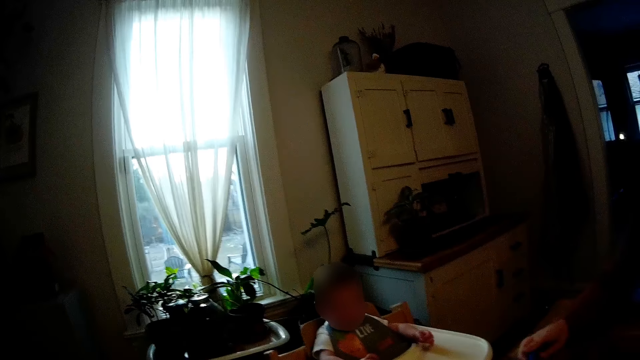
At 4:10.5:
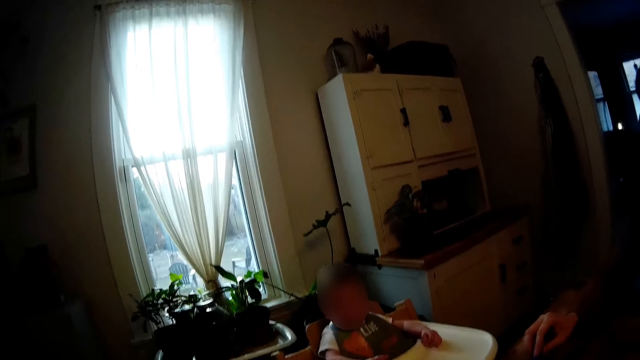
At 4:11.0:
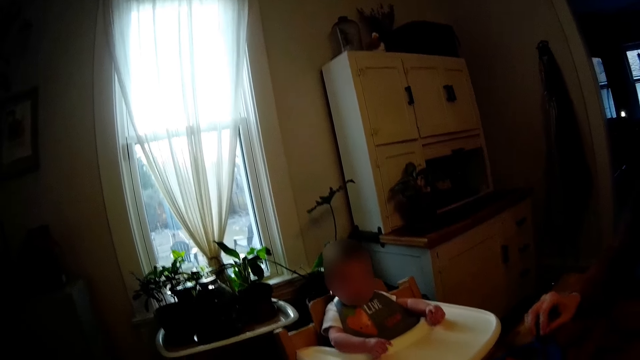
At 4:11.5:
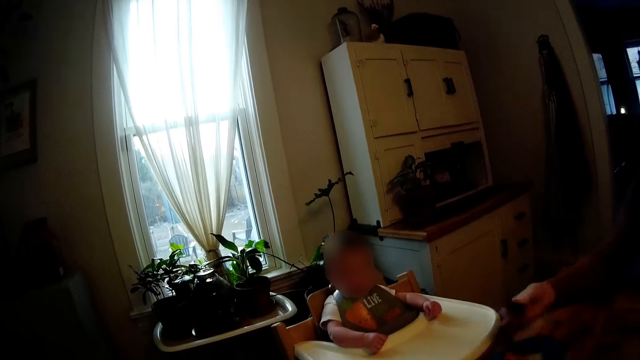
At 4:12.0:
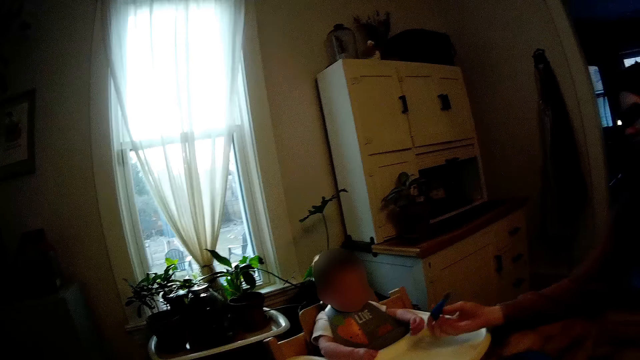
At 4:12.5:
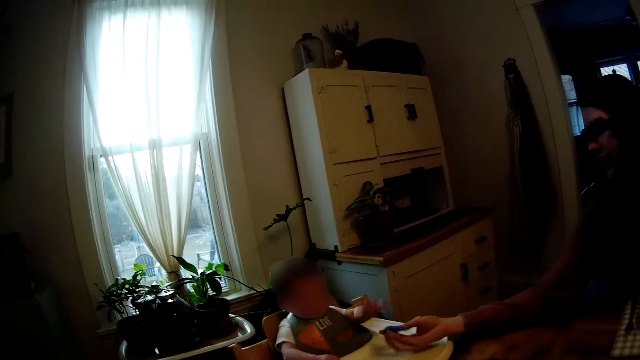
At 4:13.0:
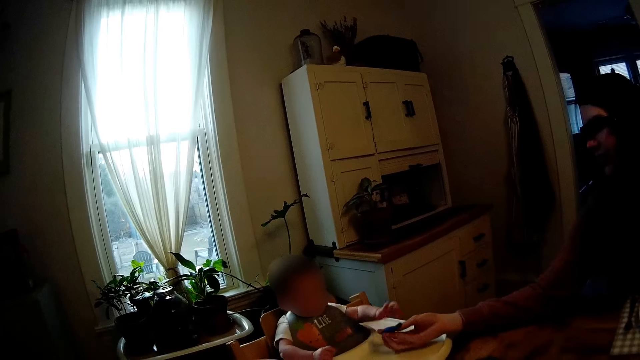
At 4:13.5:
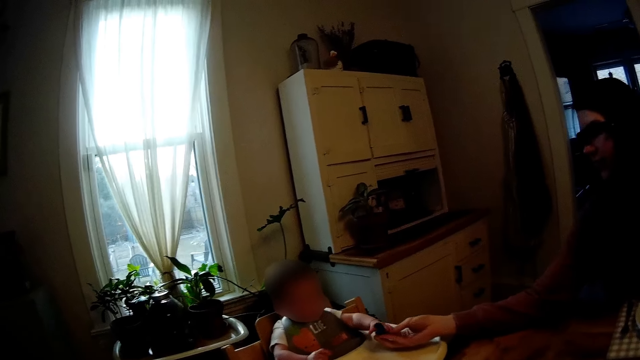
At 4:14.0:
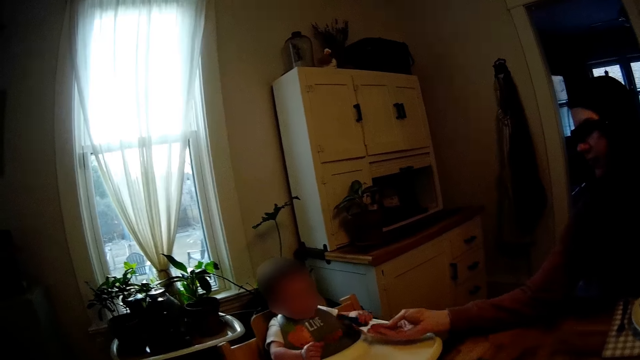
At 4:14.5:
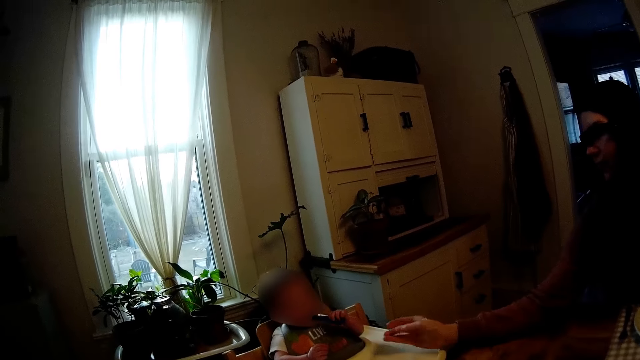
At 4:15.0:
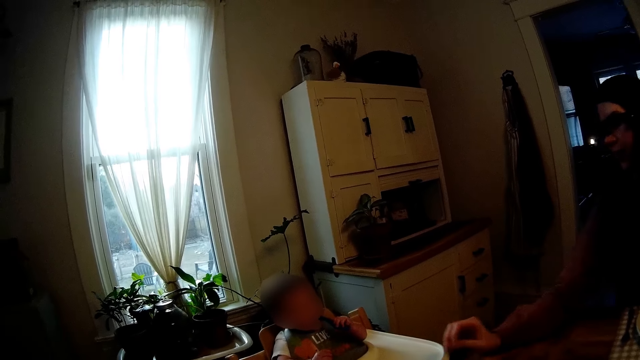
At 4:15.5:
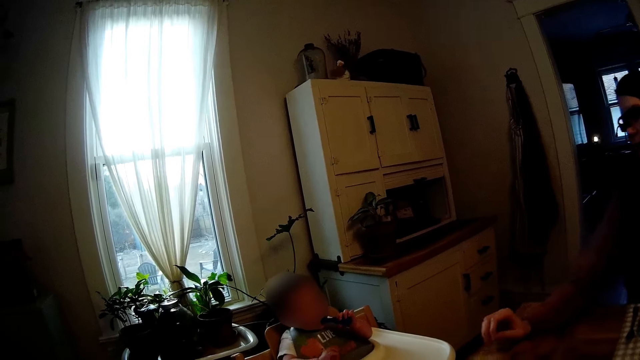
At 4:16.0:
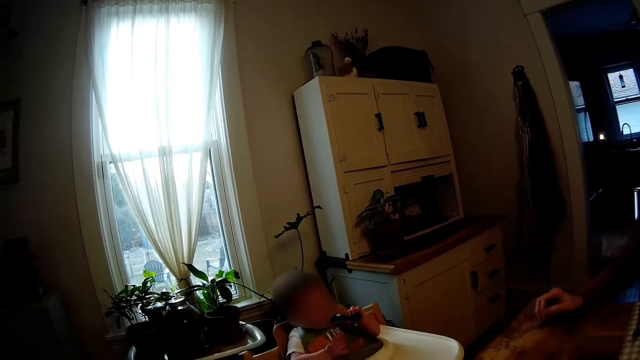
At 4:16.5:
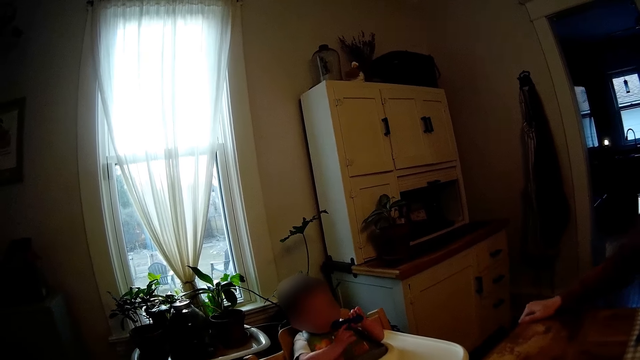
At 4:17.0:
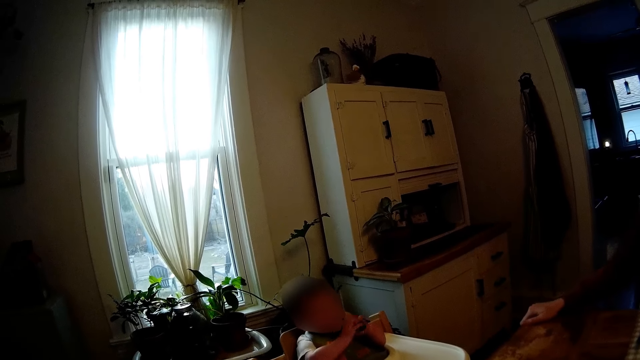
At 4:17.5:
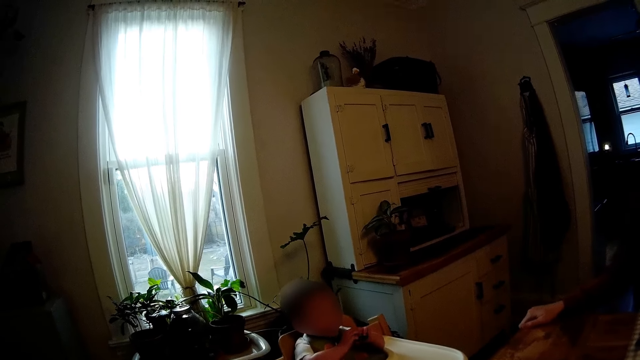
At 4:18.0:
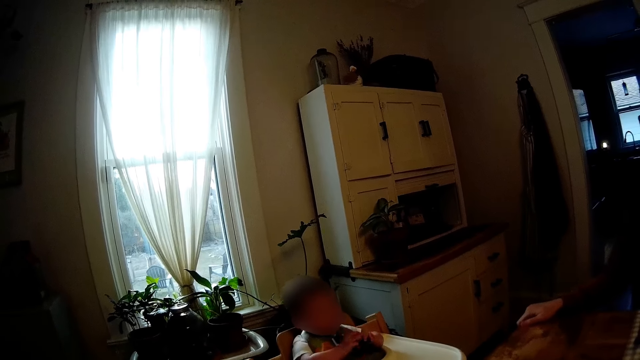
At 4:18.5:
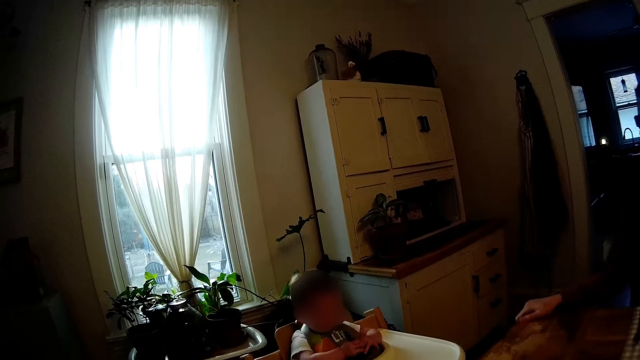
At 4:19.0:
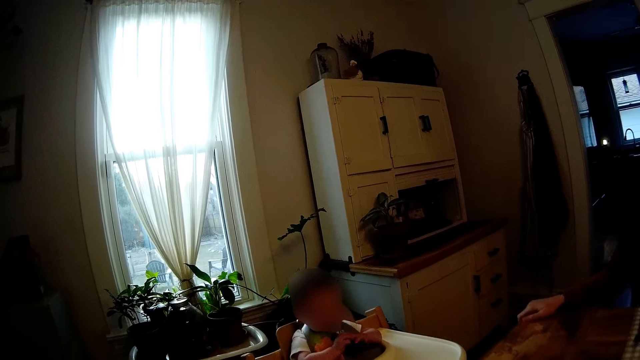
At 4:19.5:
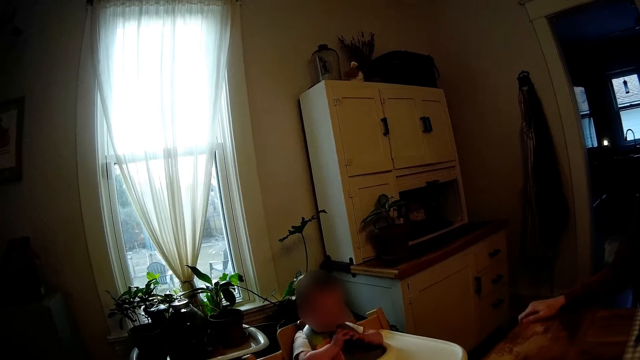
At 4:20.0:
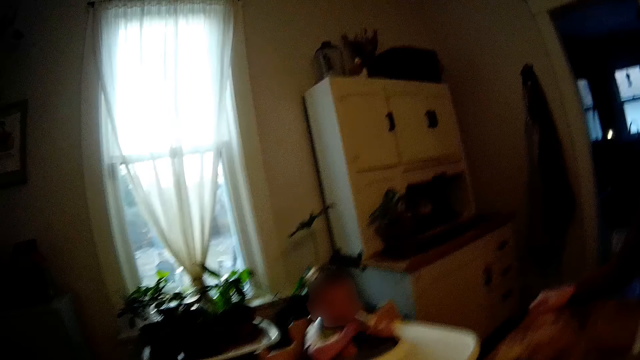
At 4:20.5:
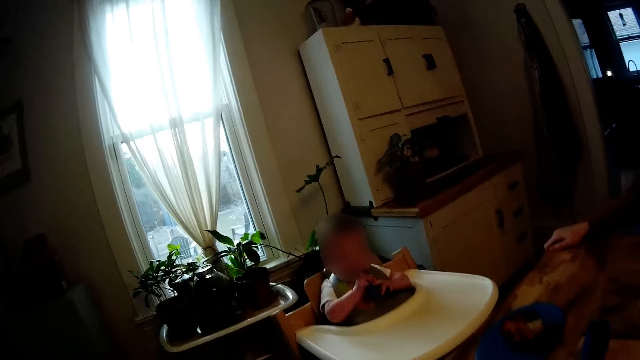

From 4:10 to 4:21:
The camera wearer laughs. The woman gives the baby the spoon with her right hand. The baby collects the spoon with its left hand. The camera wearer talks. The baby puts the spoon in its mouth. The woman drops her right hand. The baby holds the spoon with its right hand. The camera wearer talks to the woman.

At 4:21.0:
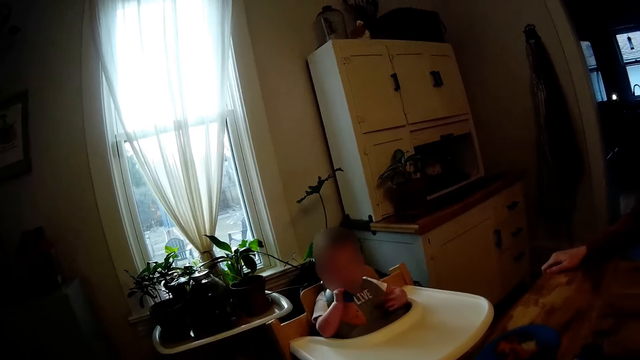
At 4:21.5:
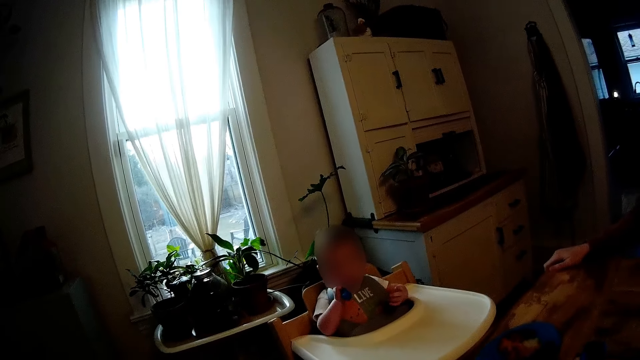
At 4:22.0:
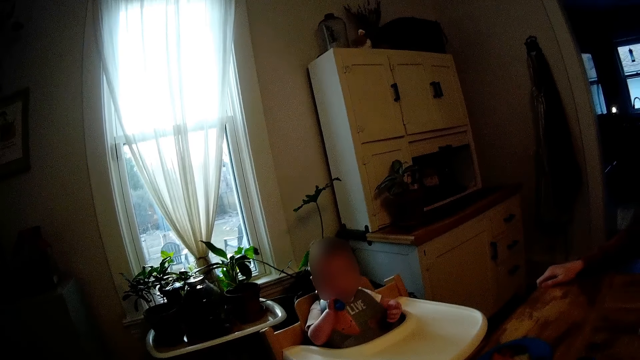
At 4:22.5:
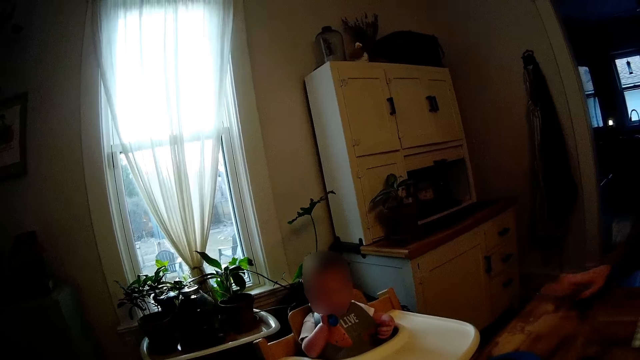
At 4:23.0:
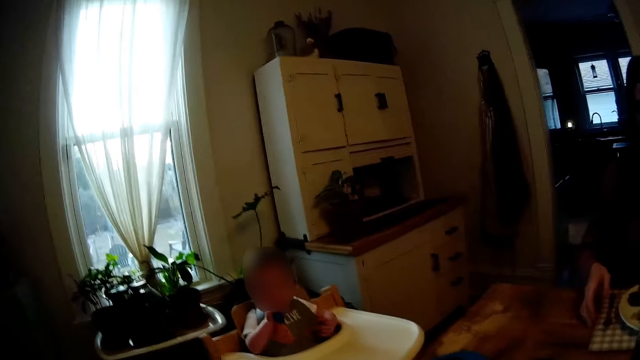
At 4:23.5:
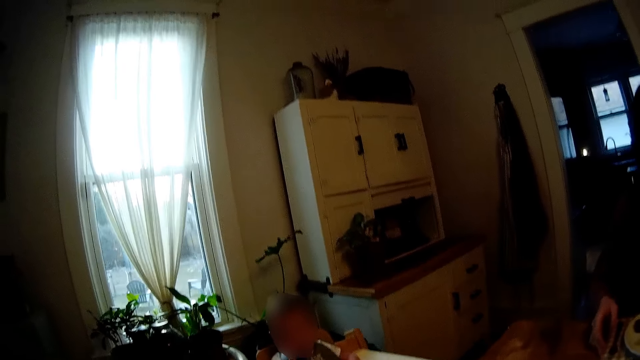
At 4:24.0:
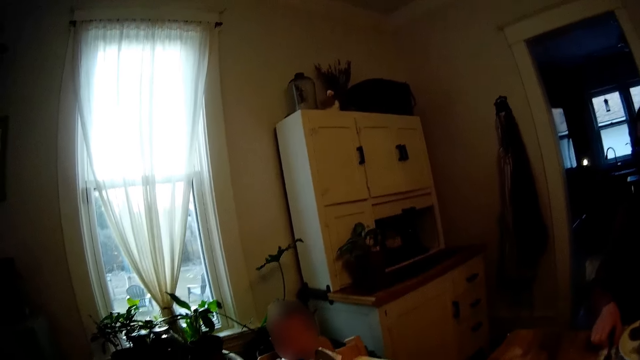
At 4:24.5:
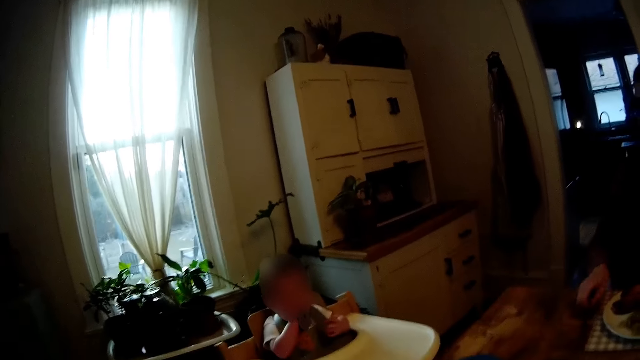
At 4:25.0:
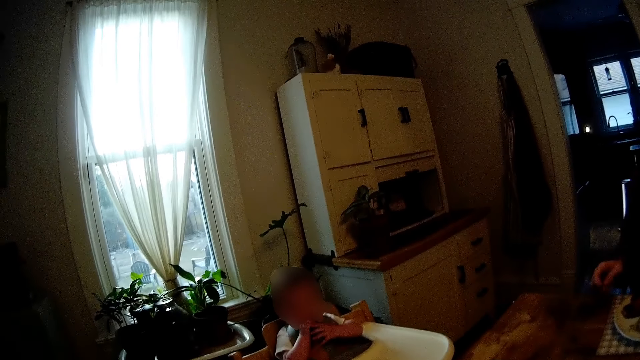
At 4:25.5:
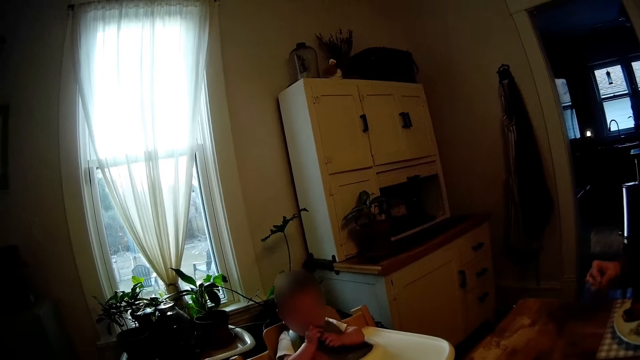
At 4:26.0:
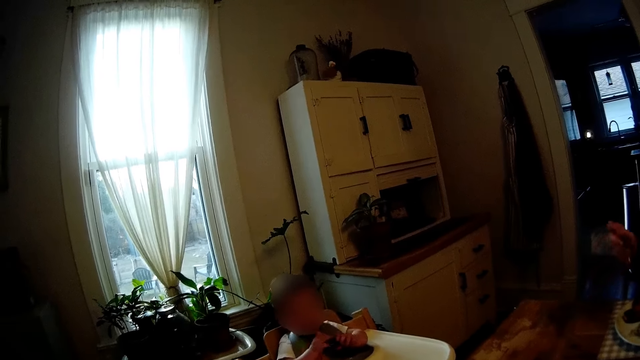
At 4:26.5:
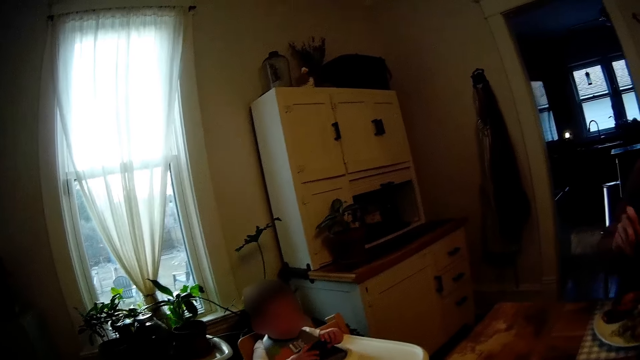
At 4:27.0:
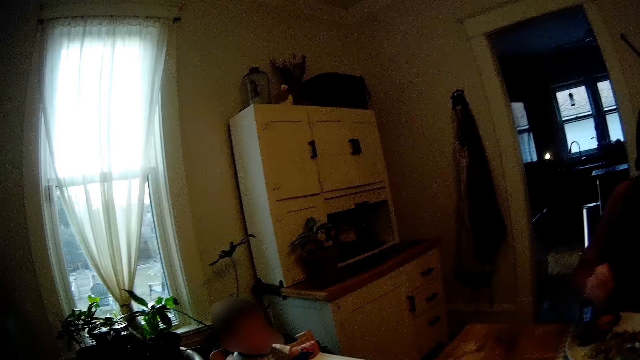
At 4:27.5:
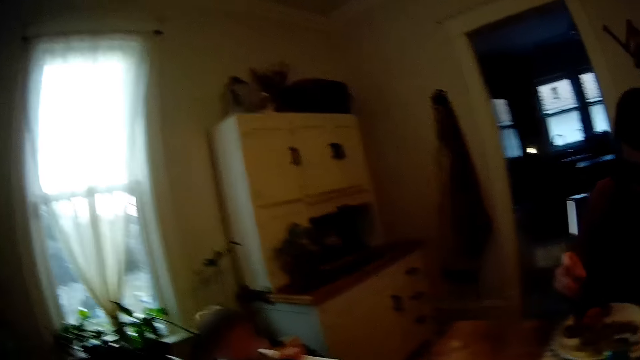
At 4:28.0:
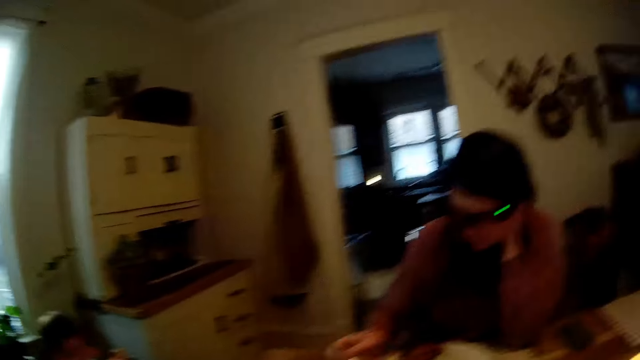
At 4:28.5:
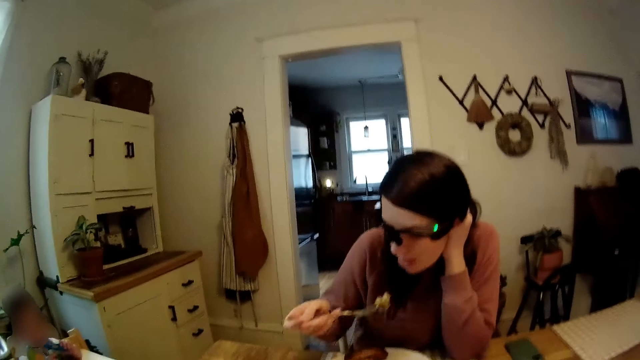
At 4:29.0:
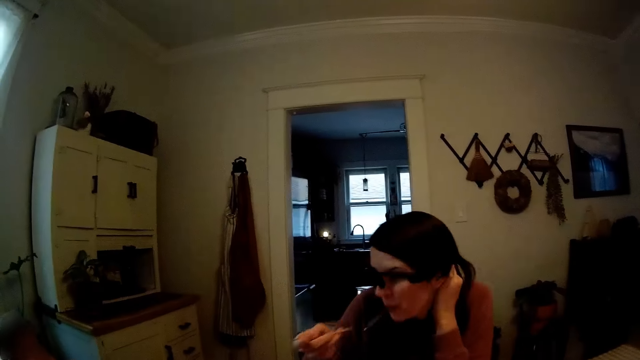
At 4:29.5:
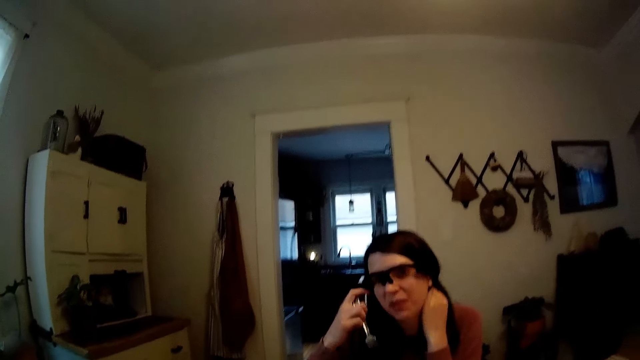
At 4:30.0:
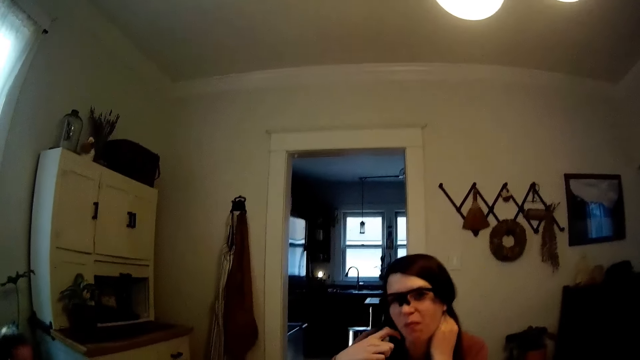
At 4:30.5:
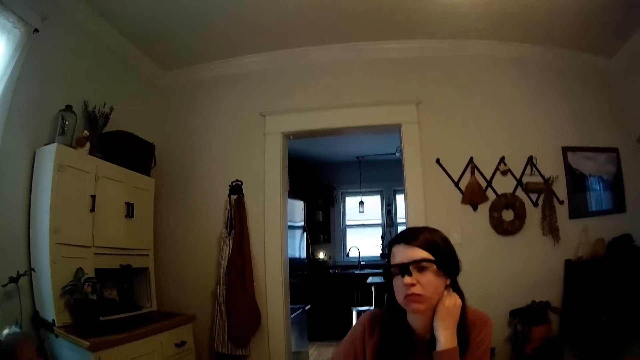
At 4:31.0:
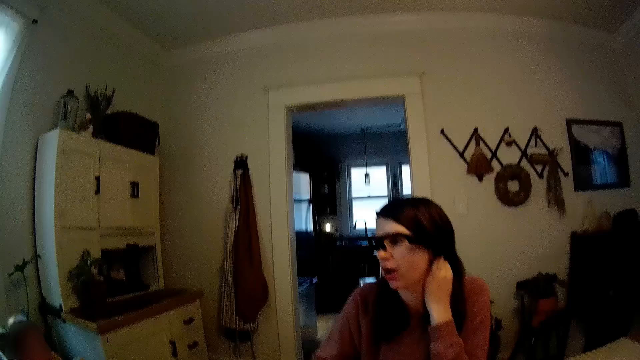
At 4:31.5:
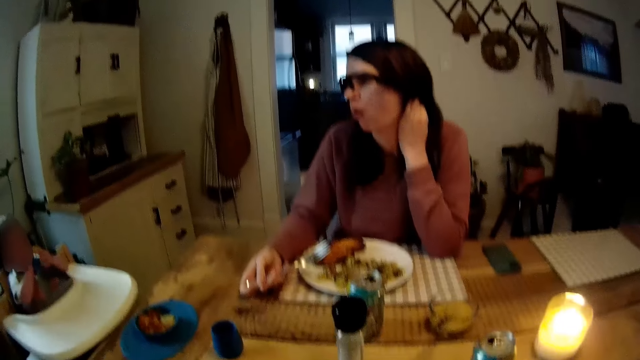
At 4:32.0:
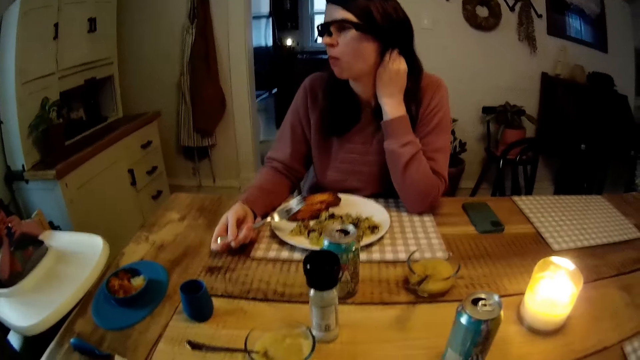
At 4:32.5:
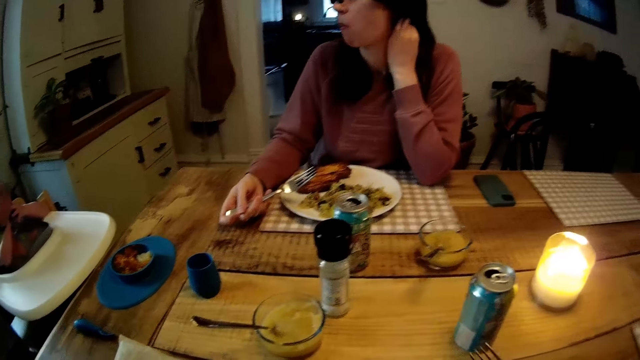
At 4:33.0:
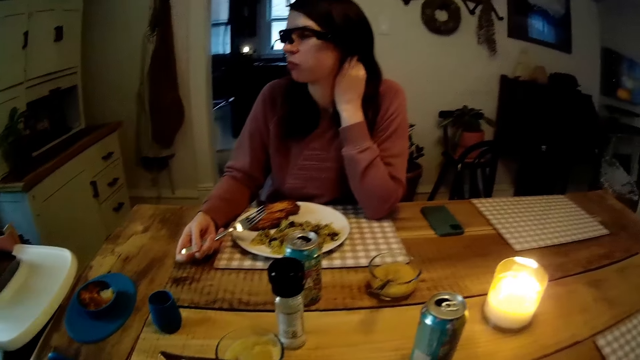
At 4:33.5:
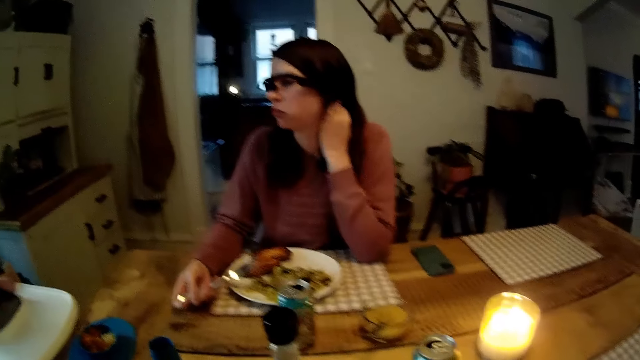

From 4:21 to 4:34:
The baby puts the spoon in its mouth. The woman picks up a fork from the table. The woman eats food from a plate with the fork in her right hand. The woman puts her left hand under her ear. The woman talks to the camera wearer. The camera wearer replies to the woman.
